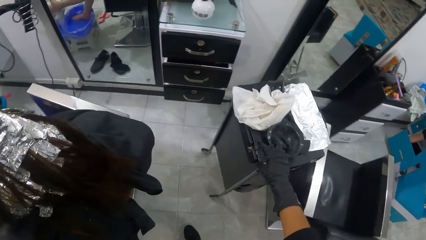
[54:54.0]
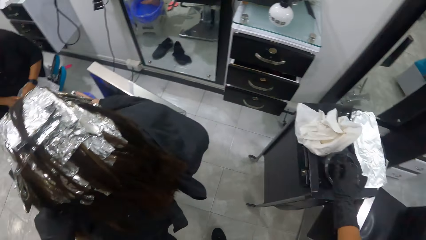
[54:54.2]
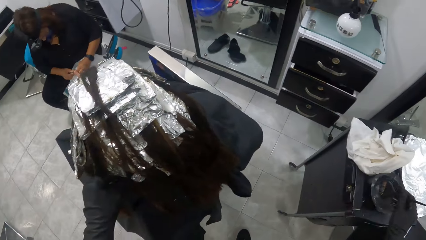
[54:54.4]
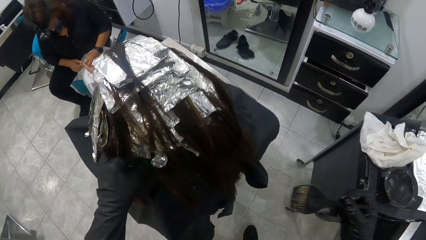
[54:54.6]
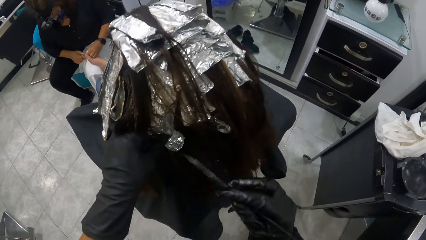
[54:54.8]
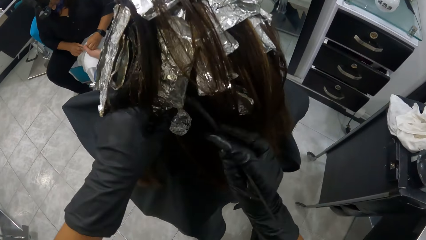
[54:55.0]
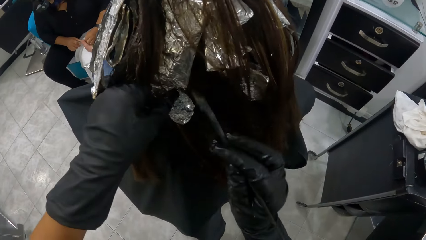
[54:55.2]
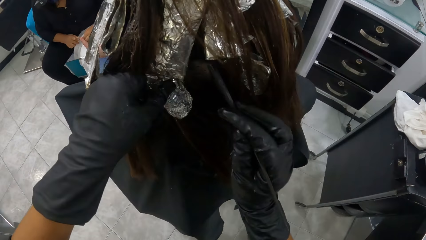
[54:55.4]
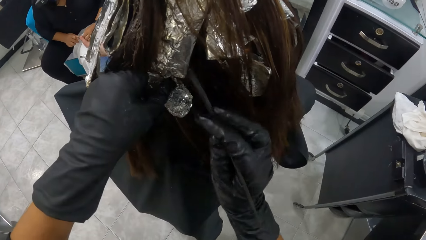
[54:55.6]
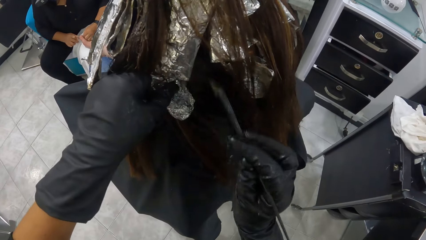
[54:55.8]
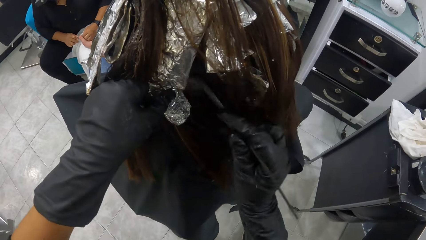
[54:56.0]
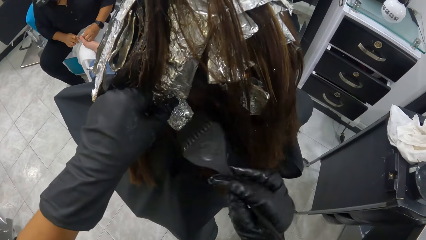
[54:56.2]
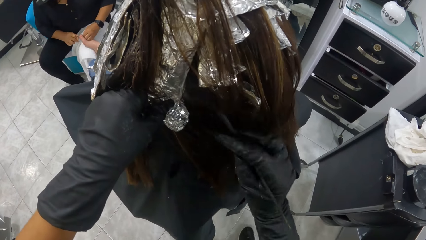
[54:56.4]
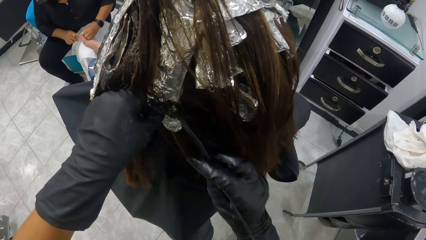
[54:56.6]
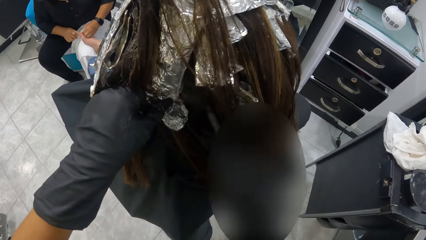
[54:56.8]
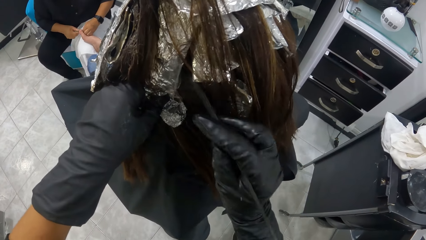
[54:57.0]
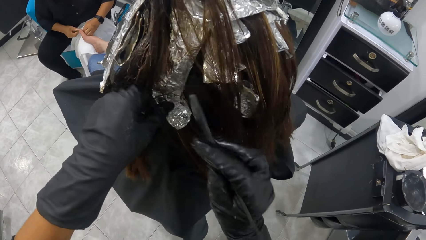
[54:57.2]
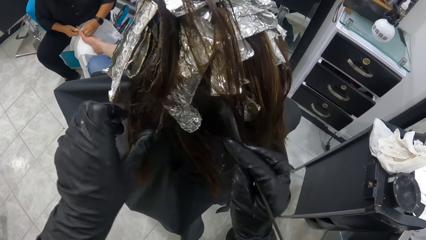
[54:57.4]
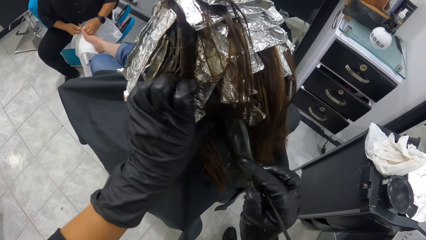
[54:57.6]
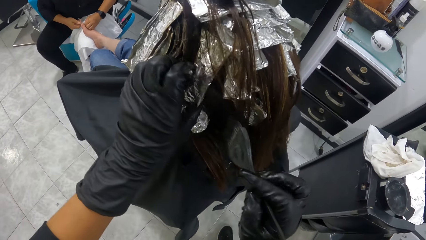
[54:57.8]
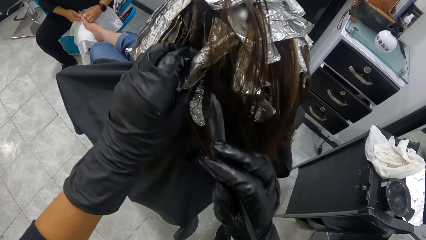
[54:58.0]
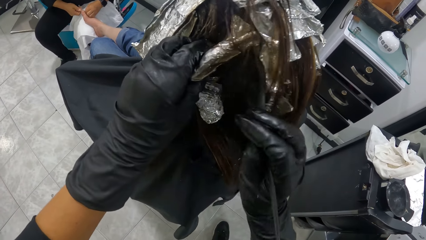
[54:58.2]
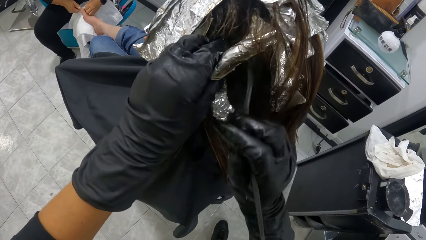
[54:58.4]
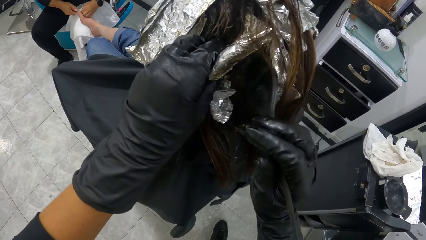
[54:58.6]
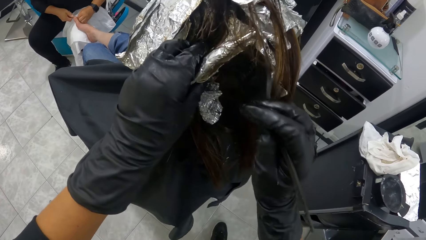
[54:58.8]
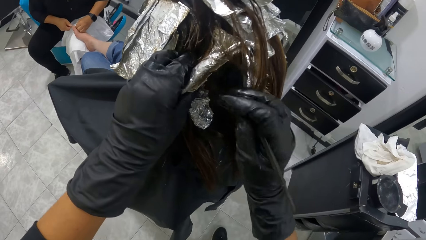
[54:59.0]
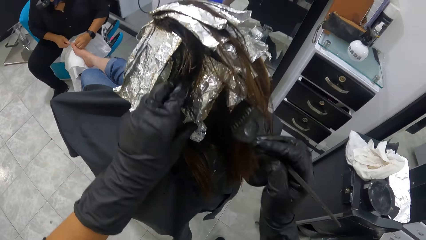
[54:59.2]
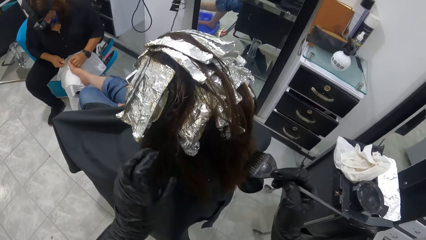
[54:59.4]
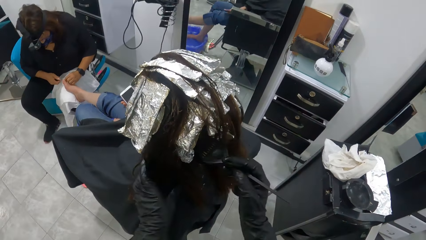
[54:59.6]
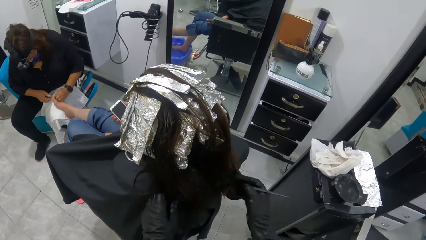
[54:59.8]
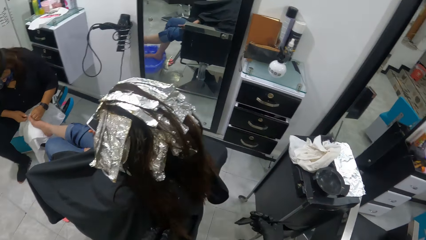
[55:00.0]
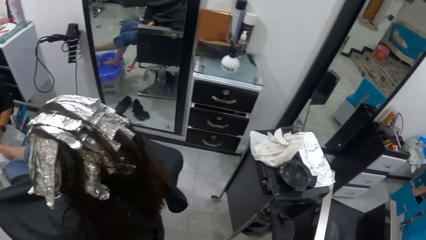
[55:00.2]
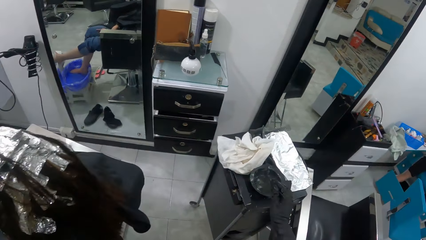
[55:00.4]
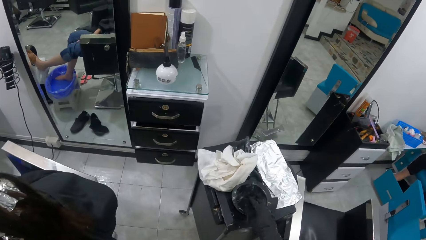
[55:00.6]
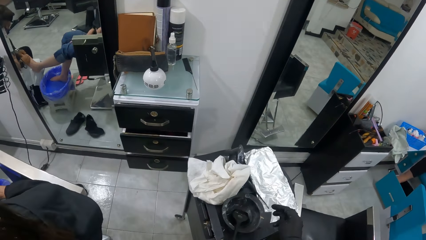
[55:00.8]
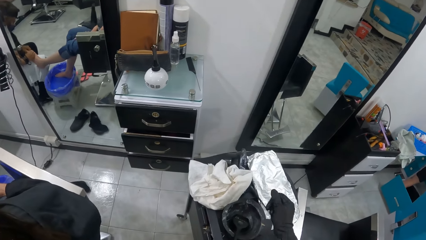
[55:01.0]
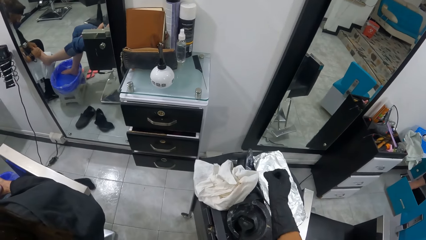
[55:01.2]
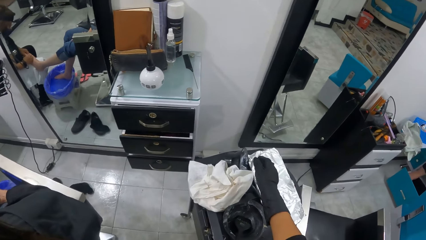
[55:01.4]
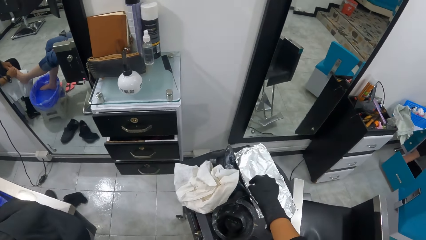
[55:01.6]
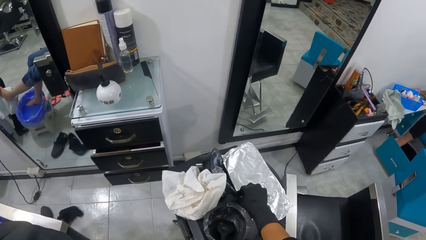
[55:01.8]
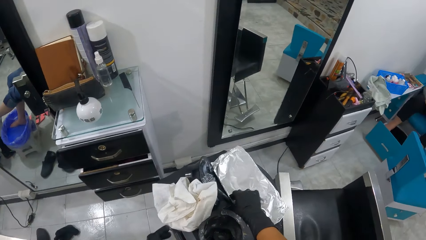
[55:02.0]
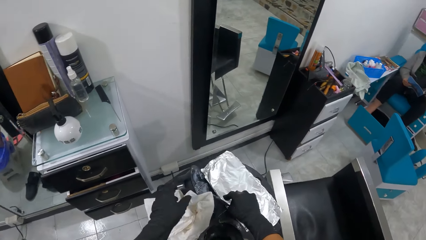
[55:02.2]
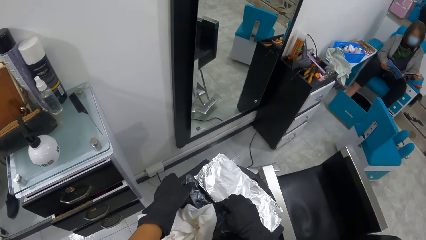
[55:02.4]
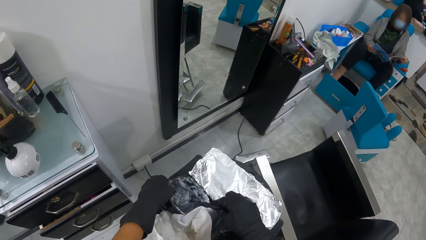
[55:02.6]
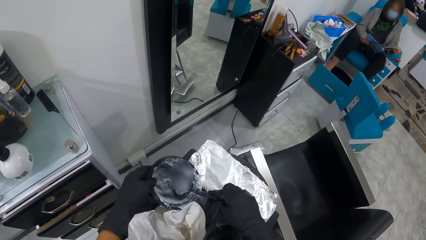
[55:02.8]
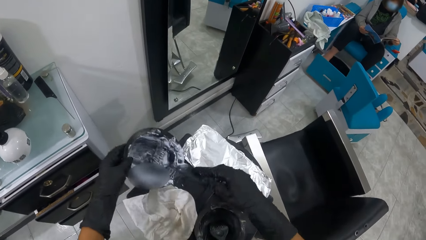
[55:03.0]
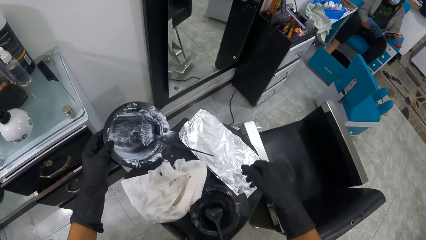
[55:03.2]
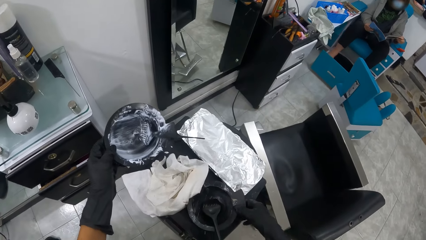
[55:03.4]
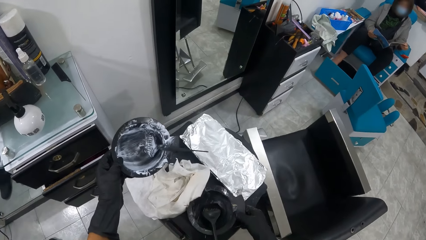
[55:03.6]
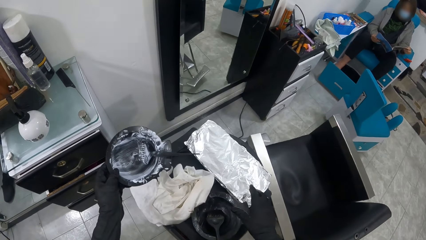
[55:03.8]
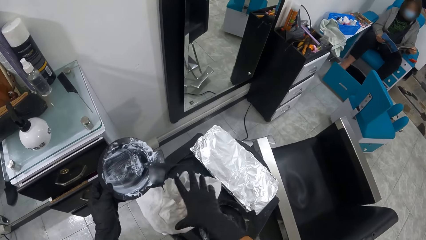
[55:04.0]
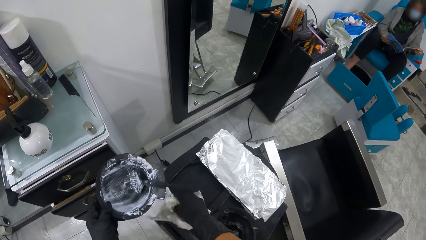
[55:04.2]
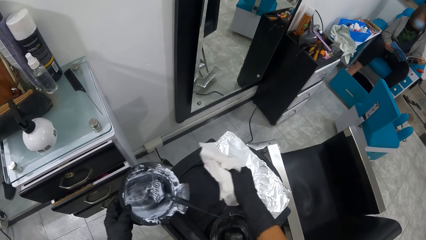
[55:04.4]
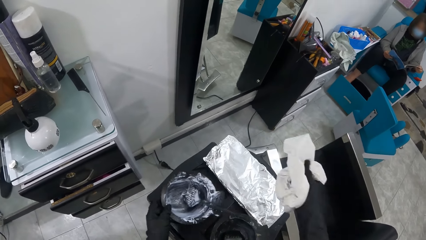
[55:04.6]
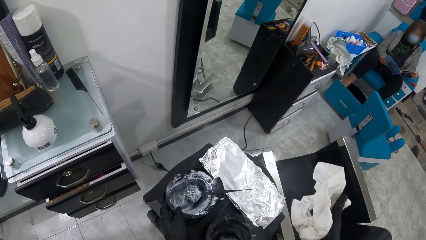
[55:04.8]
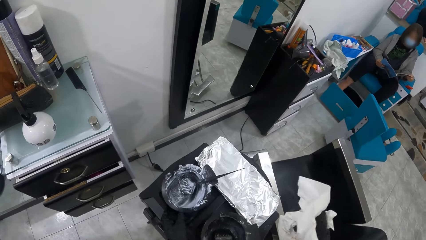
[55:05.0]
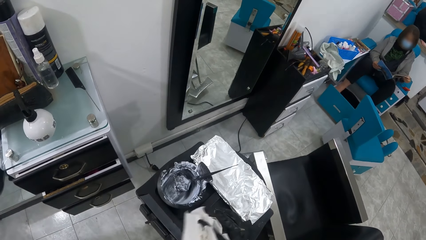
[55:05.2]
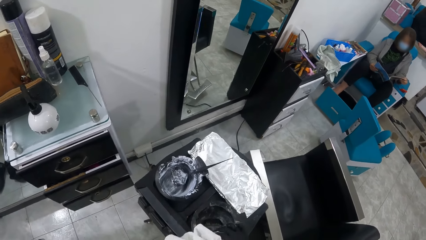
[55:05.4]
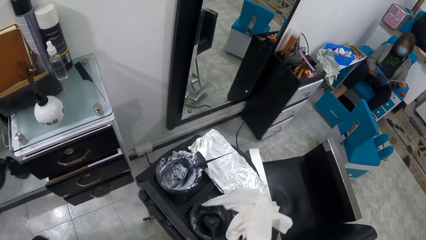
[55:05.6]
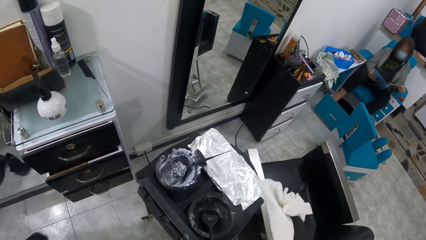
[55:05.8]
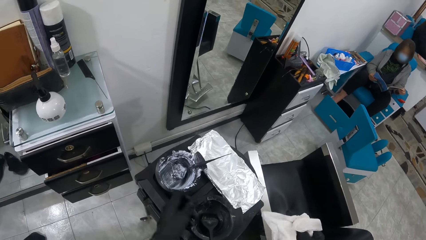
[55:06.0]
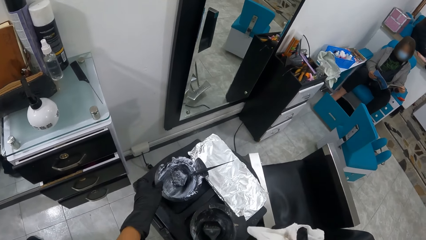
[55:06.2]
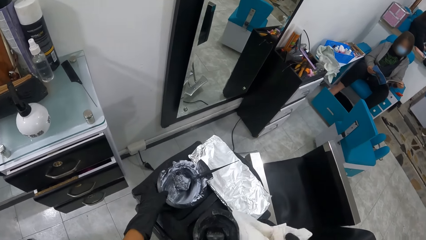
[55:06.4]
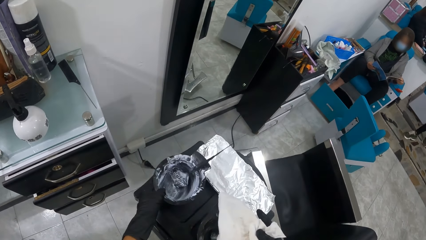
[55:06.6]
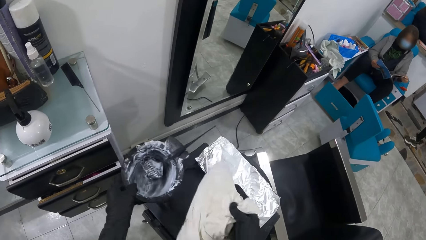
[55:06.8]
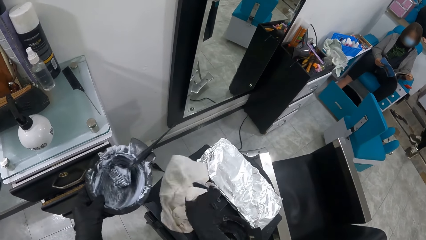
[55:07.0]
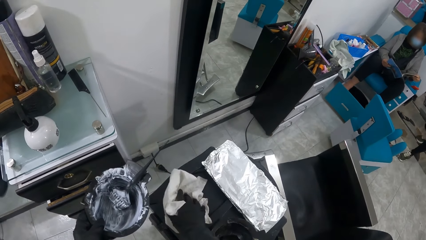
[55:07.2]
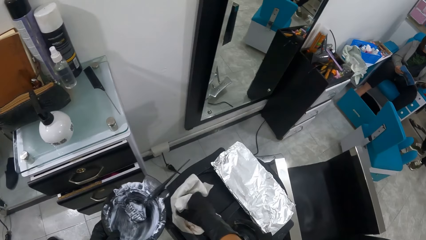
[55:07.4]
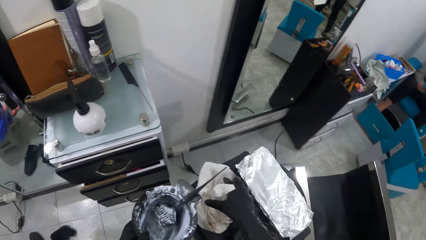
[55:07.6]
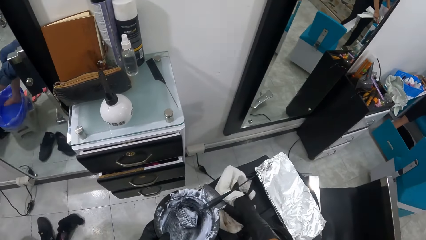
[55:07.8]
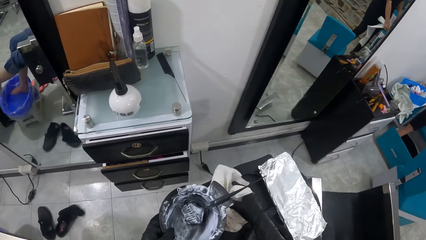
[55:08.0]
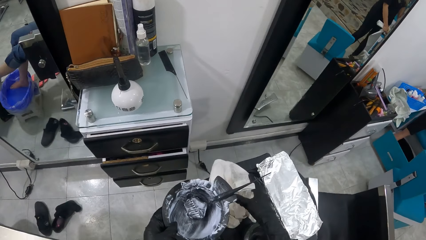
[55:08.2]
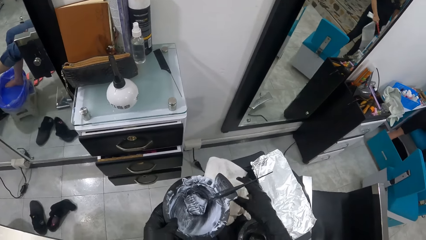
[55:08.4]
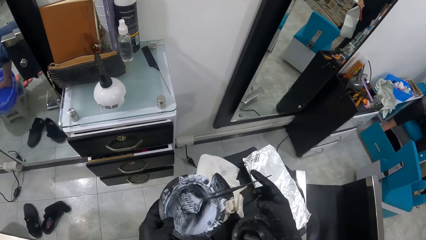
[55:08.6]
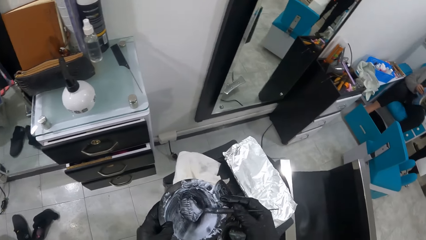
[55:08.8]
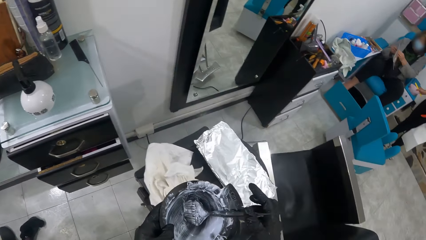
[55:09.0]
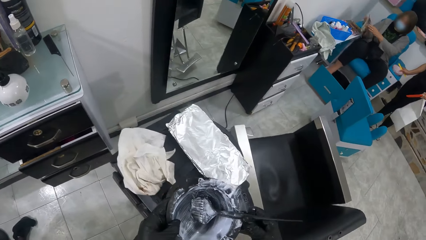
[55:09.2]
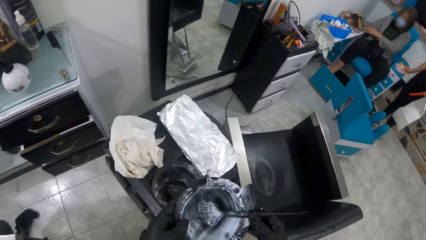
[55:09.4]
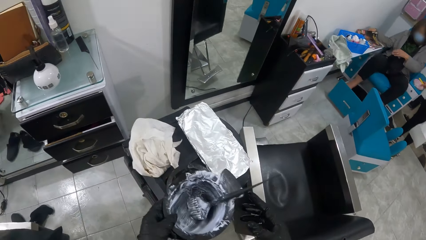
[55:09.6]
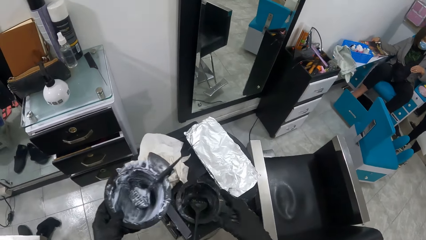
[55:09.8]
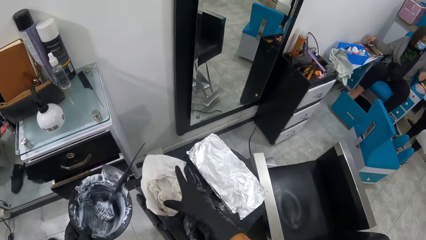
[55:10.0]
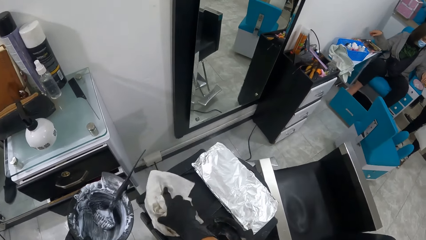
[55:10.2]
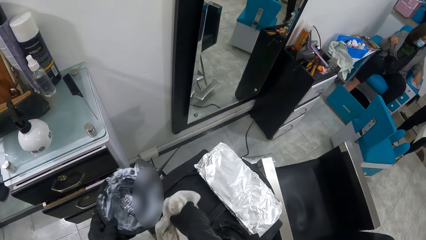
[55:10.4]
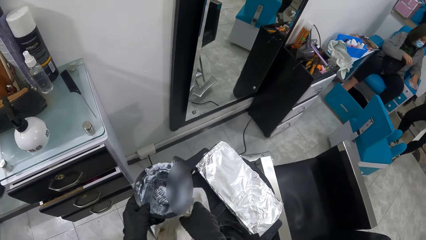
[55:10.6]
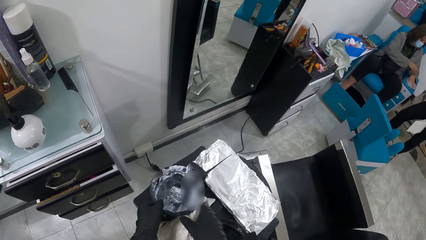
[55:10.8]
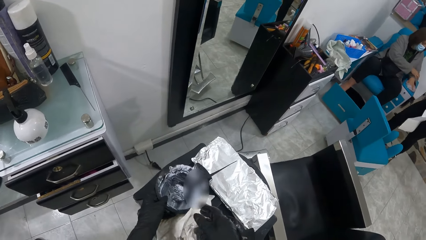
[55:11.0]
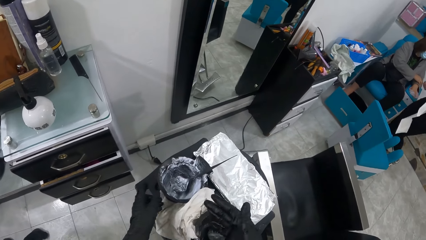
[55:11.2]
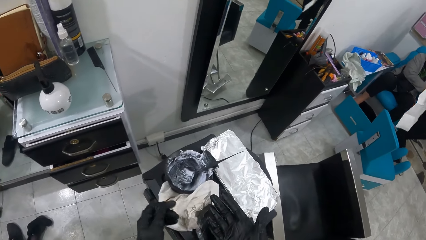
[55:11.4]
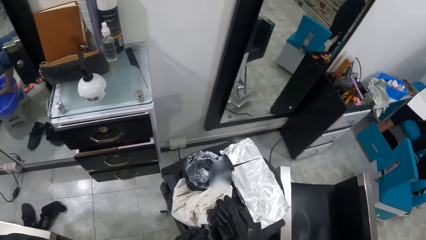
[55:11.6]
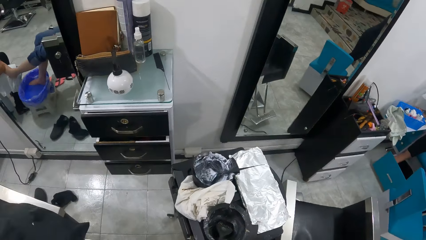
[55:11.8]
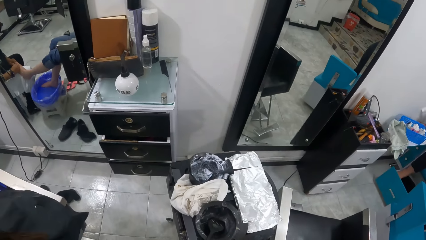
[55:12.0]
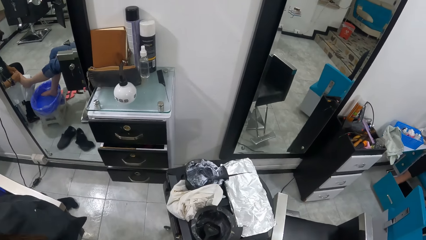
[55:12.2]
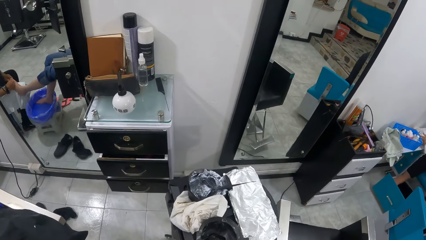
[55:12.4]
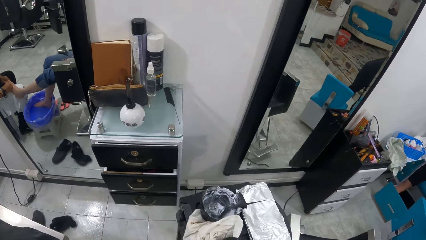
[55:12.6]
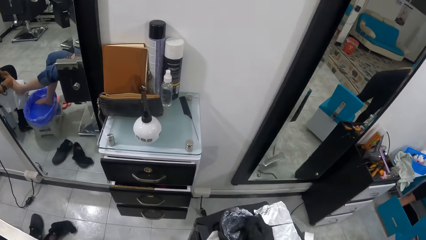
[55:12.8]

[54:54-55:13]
The camera wearer picks a hair-dye brush from a tinting bowl on a cabinet with her right hand. She spreads the dye on a woman's hair with the brush. She drops the brush in the tinting bowl on the cabinet. She picks a hair-dye brush and a tinting bowl from the cabinet with her hands. She picks a piece of cloth from the cabinet with her right hand. She drops the tinting bowl in her left hand on the cabinet. She cleans her left hand with the piece of cloth in her right hand. She picks the tinting bowl from the cabinet with her left hand. She drops the piece of cloth in her right hand on the cabinet. She wipes the table with the cloth. She moves the piece of cloth on the cabinet with her right hand. She holds the piece of cloth on the table. She drops the tinting bowl in her left hand on the cabinet.
